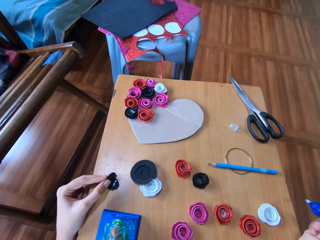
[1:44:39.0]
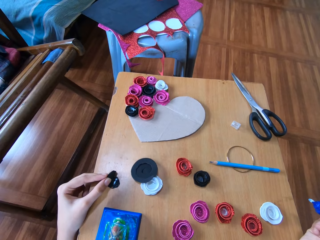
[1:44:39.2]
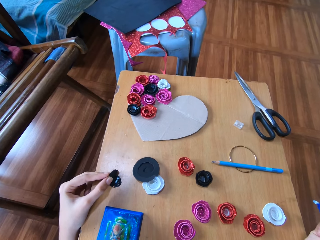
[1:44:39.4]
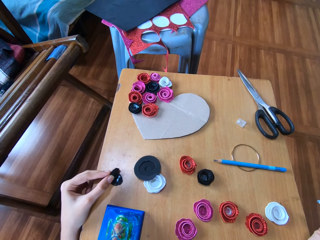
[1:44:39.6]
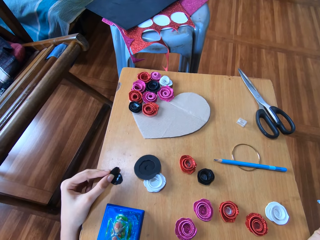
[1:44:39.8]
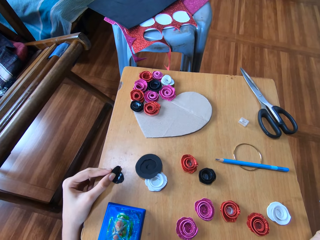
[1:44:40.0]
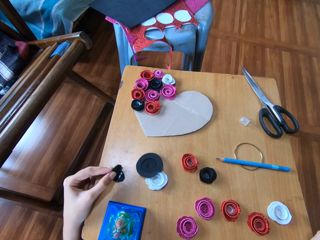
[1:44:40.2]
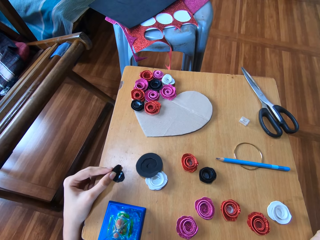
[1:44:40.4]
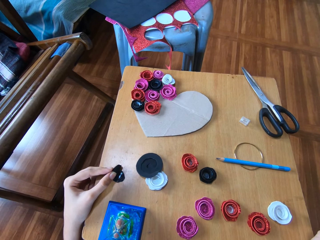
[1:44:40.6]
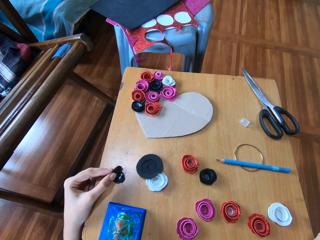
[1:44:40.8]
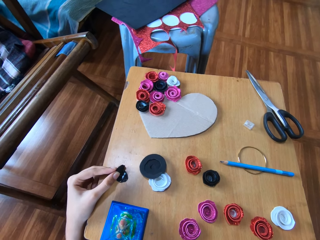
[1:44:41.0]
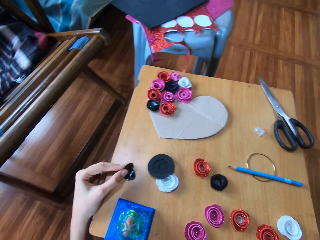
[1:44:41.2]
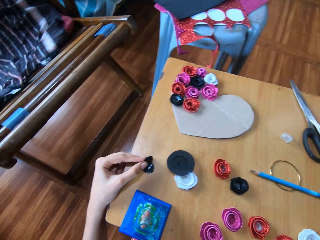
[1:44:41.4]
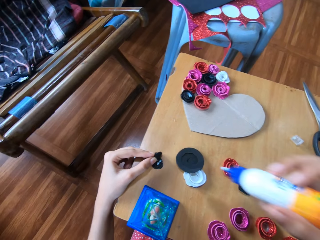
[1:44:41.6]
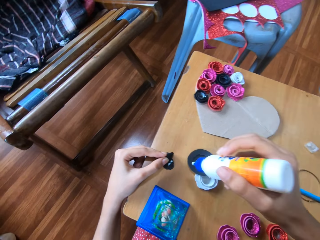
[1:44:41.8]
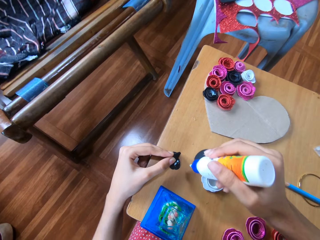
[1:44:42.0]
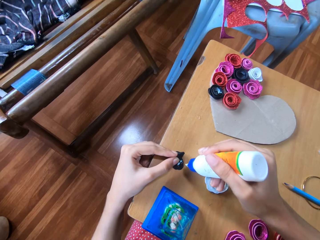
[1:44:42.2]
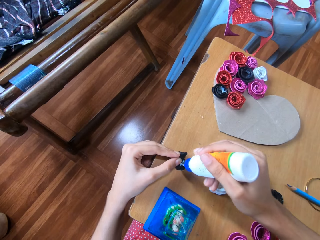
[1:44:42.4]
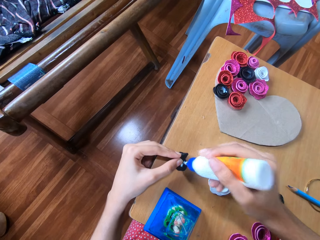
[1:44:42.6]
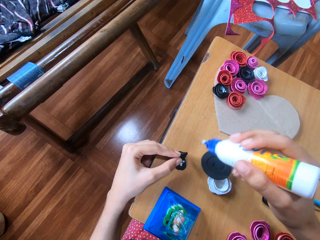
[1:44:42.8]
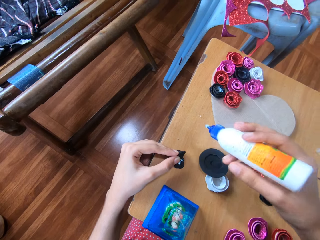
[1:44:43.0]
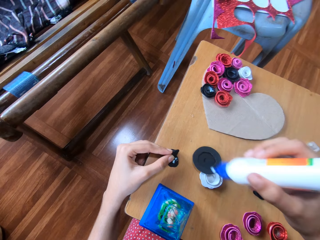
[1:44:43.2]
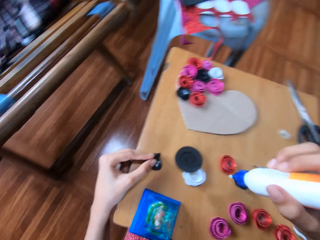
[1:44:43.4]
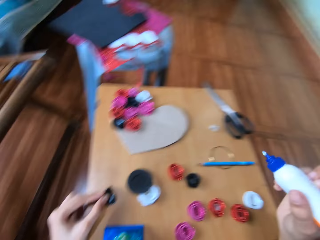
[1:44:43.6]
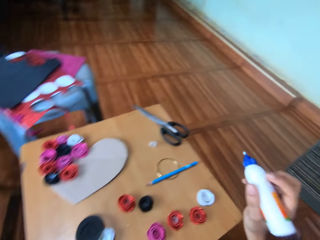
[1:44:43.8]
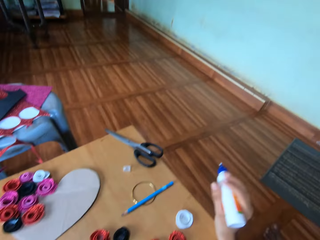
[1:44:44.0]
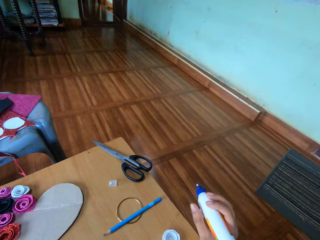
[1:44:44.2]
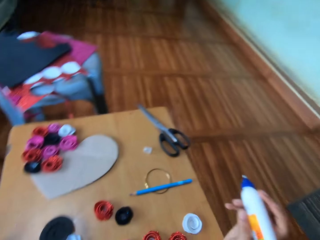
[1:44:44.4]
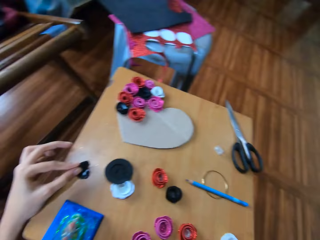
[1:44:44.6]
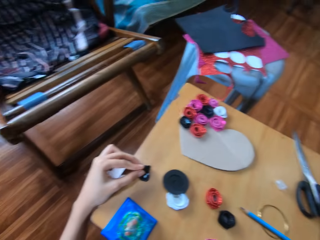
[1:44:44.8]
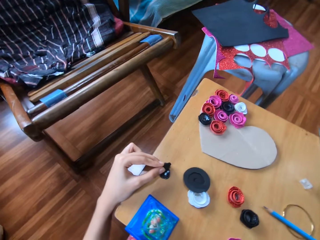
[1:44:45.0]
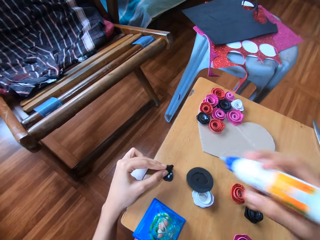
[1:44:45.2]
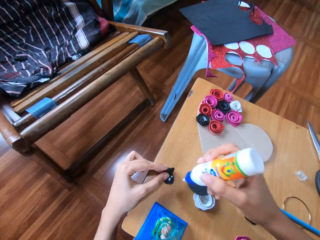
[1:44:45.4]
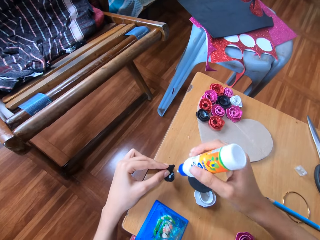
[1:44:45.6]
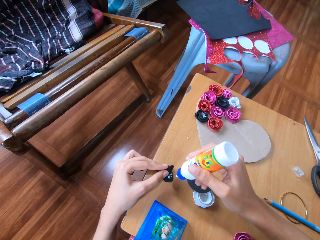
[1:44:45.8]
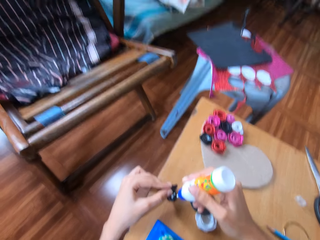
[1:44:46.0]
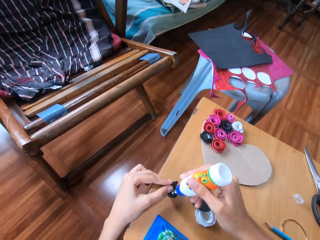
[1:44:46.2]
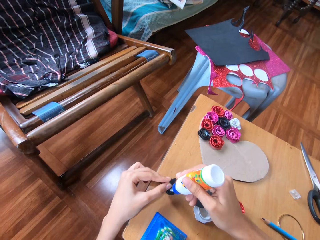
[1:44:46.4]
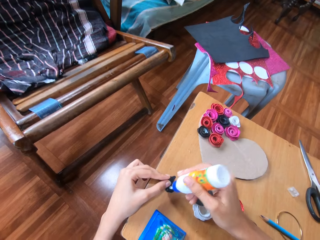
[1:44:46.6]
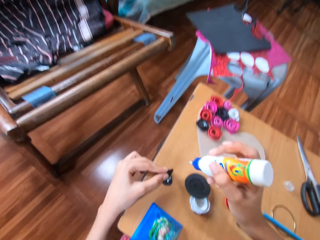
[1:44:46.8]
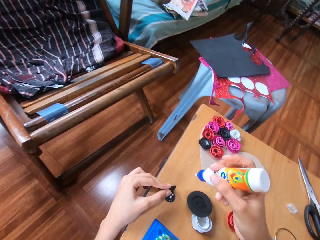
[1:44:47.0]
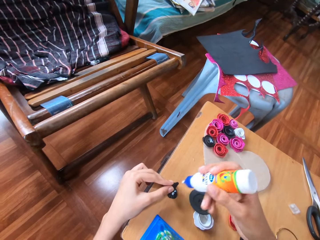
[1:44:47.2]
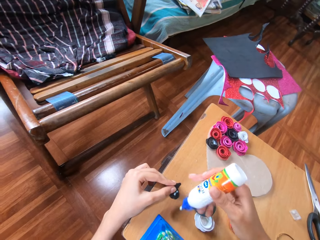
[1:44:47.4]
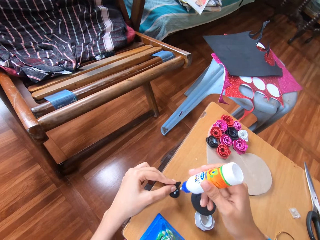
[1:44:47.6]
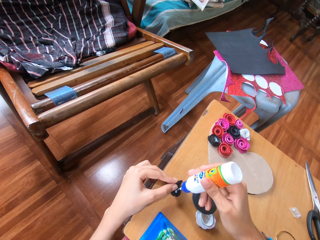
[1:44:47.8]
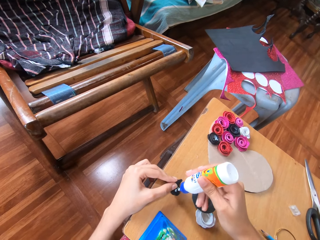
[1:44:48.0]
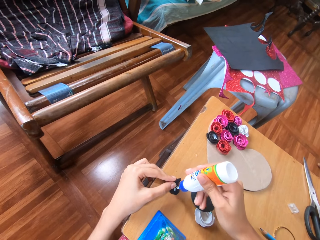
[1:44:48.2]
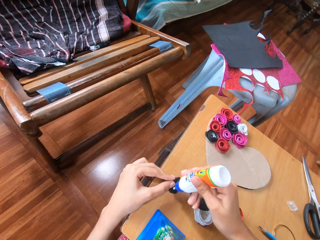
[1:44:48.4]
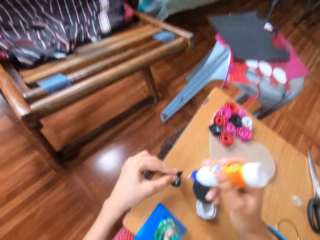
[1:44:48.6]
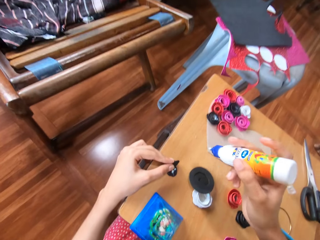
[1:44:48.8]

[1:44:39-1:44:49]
The camera wearer looks at the table. She applies glue on the paper flower or cardboard with her right hand. She looks to her right. She spreads the glue on the cardboard.

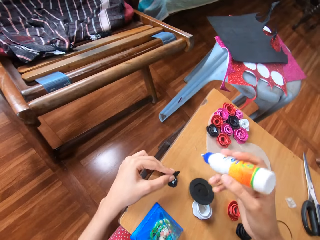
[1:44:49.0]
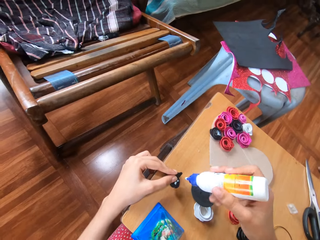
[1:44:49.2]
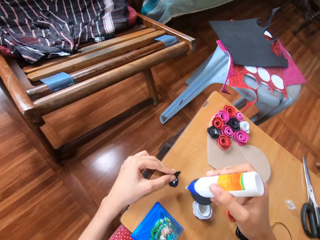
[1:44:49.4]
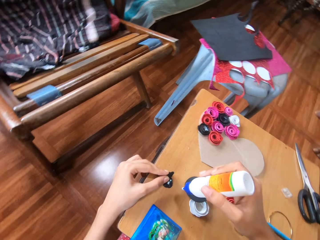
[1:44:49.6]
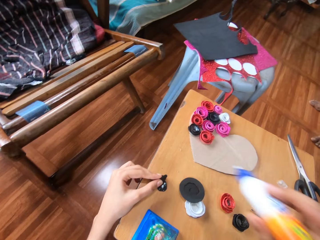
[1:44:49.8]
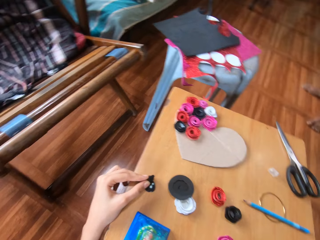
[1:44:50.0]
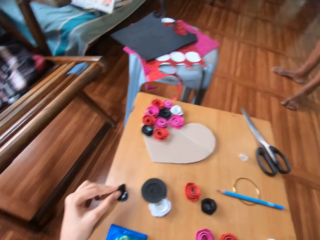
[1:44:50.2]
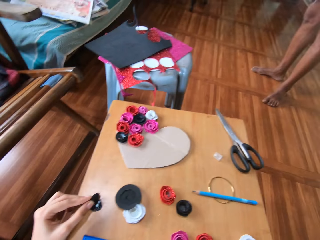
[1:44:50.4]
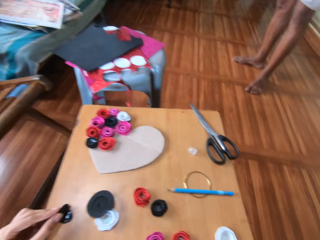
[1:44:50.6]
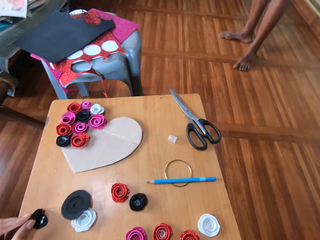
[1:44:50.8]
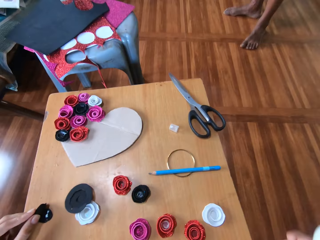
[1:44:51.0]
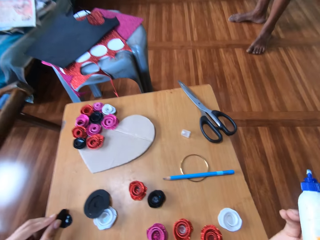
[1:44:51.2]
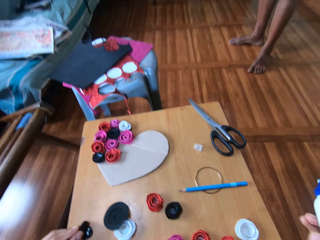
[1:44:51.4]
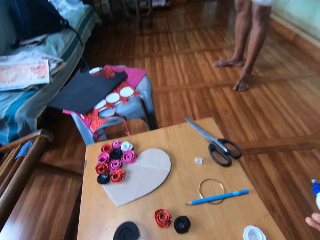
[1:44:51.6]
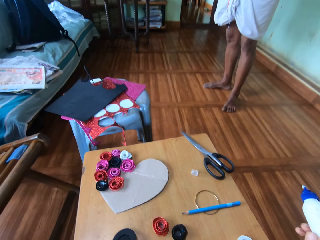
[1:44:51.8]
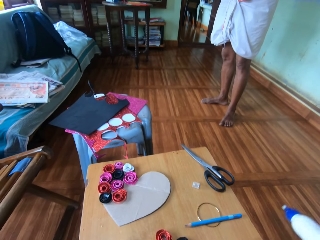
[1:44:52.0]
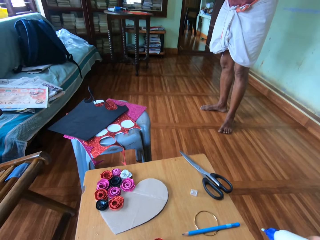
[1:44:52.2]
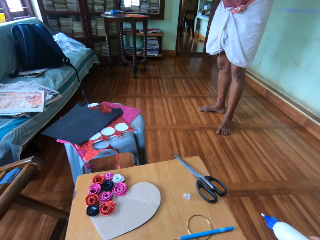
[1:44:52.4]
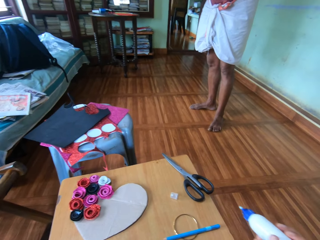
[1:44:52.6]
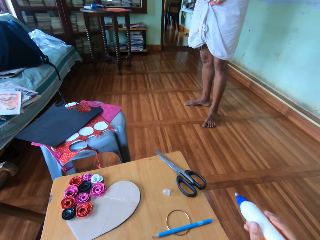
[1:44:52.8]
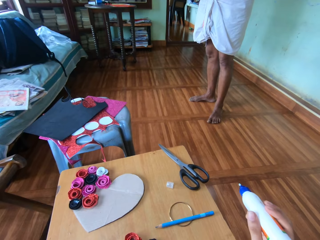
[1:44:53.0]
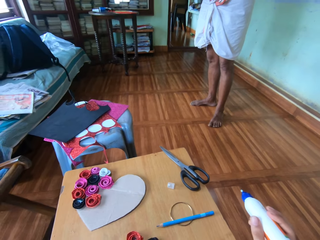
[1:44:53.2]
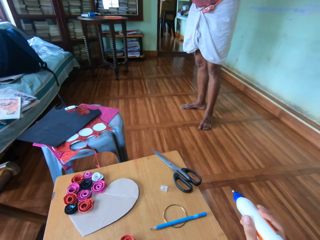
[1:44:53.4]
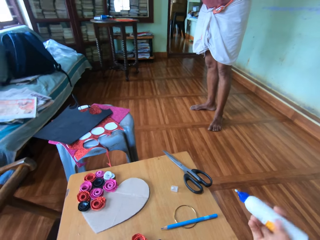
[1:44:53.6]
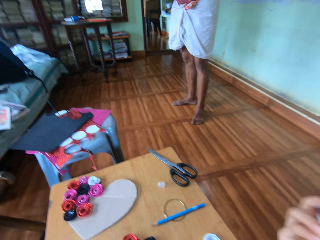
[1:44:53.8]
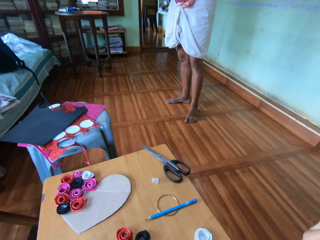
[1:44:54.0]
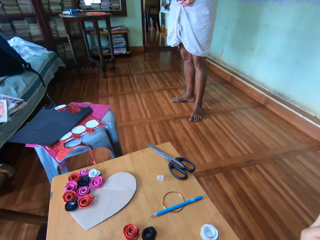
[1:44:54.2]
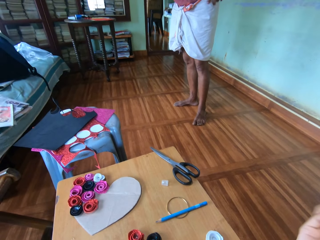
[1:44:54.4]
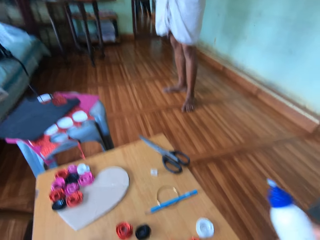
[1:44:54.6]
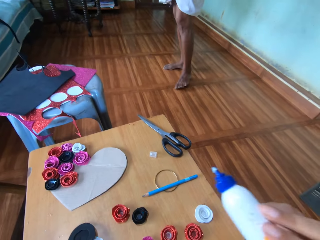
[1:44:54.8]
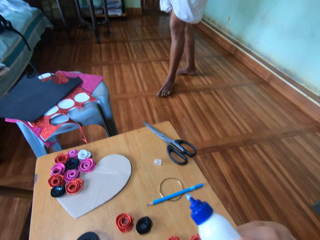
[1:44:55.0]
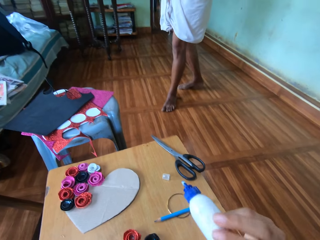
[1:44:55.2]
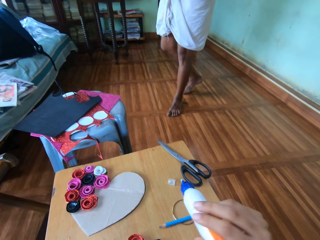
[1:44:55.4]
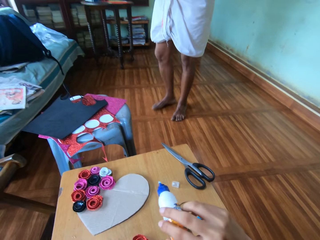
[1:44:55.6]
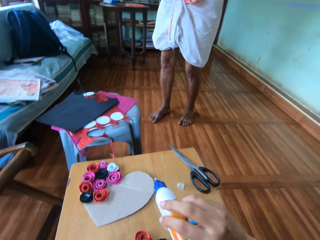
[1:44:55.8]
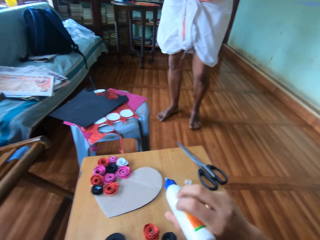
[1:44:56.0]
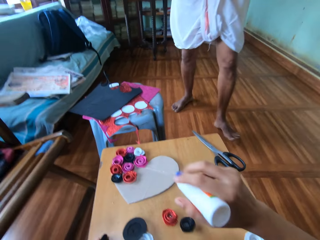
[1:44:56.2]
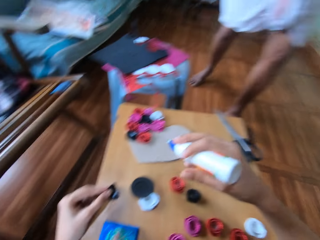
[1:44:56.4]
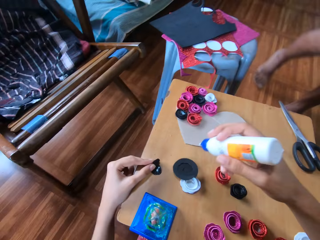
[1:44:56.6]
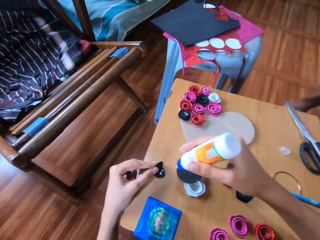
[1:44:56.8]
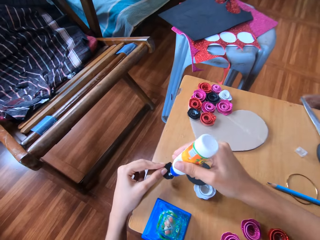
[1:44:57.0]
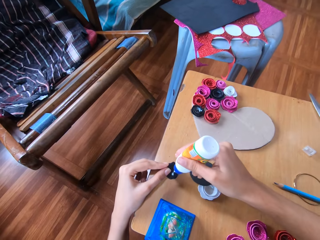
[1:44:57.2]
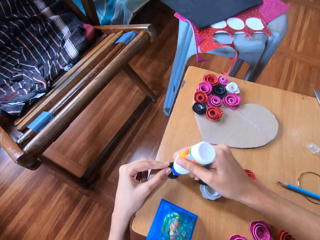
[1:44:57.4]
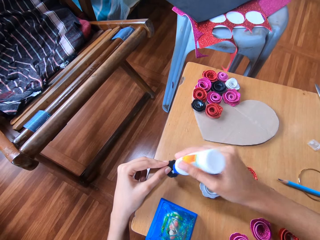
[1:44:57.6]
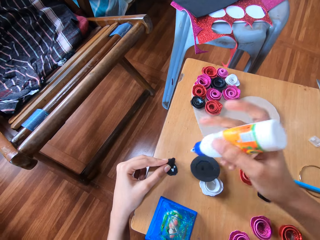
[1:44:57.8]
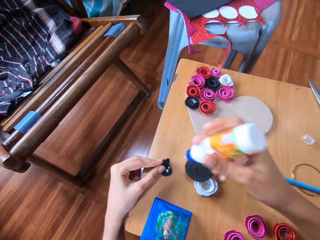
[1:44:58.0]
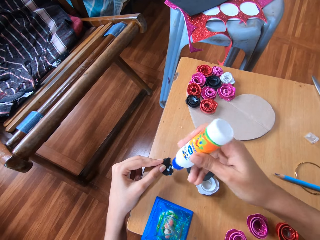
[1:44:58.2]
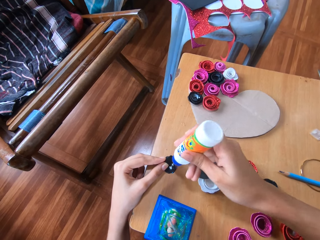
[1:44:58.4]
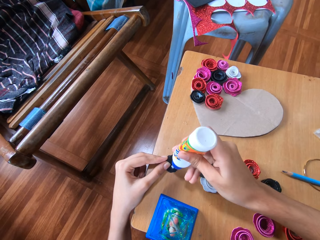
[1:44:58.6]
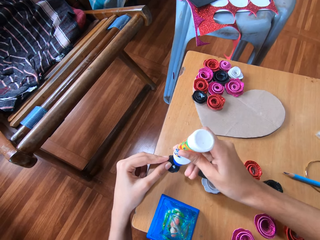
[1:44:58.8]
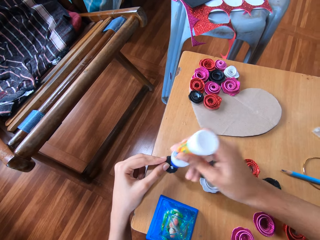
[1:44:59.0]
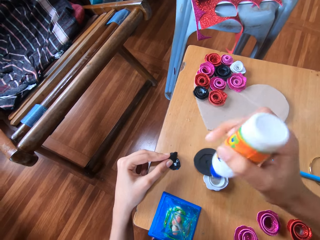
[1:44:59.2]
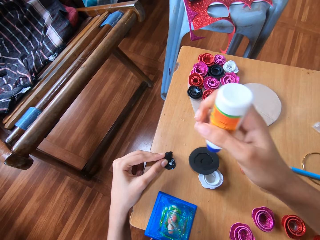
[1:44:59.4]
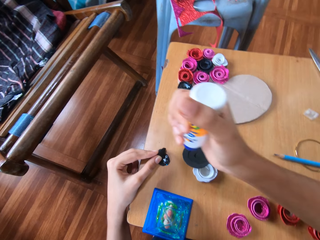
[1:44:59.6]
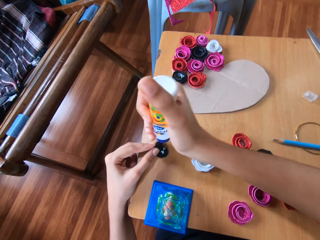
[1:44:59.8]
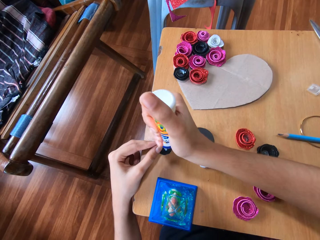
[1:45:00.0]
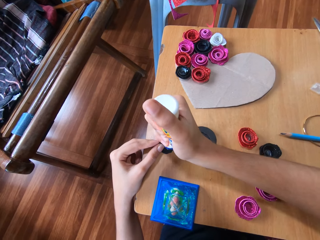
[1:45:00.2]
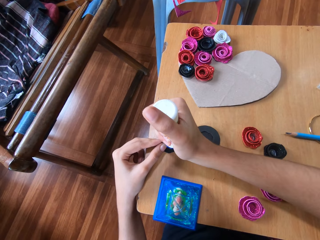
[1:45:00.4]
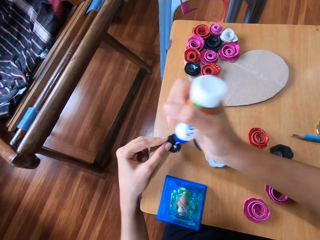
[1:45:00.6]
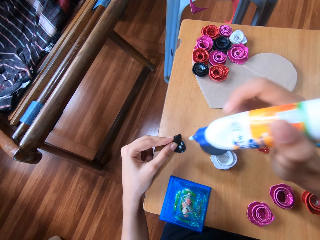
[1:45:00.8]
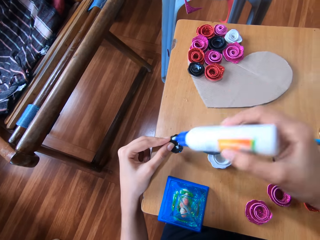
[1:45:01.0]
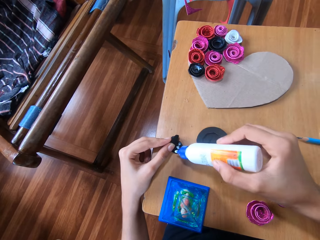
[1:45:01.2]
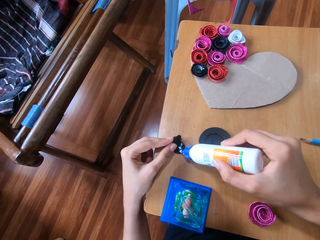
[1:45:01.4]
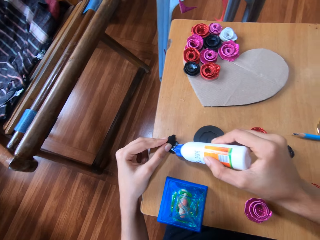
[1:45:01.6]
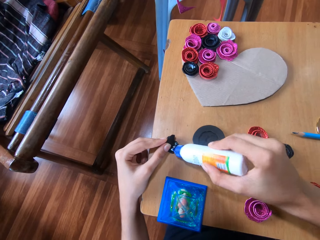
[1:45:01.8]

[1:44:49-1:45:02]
The camera wearer talks to a man. They spread the glue on the cardboard.
